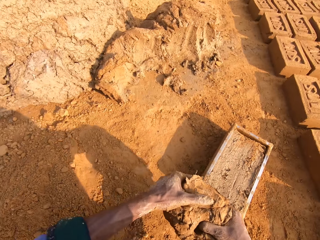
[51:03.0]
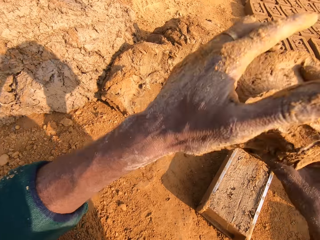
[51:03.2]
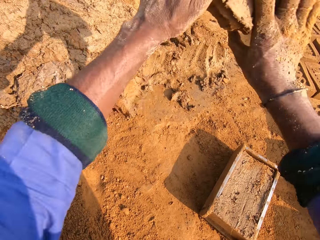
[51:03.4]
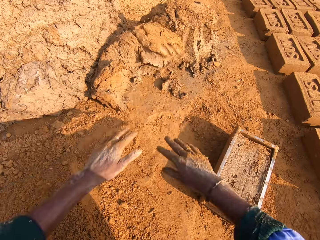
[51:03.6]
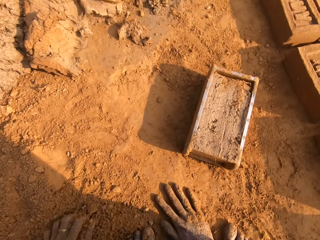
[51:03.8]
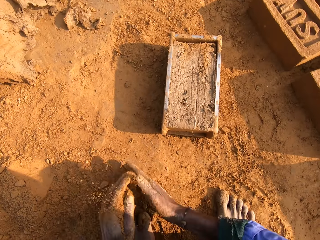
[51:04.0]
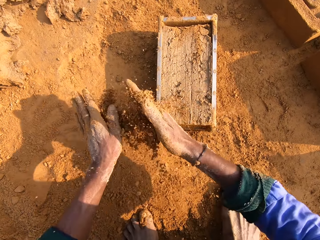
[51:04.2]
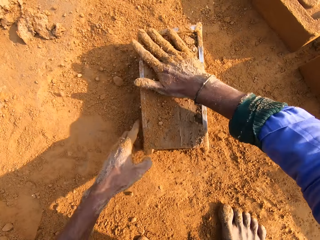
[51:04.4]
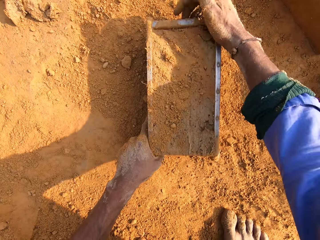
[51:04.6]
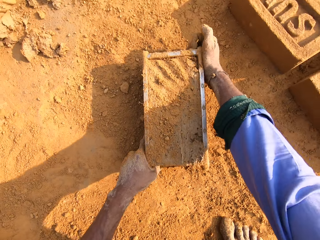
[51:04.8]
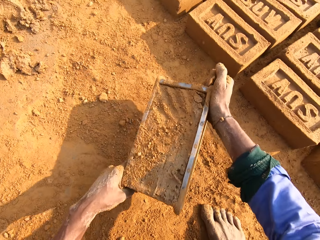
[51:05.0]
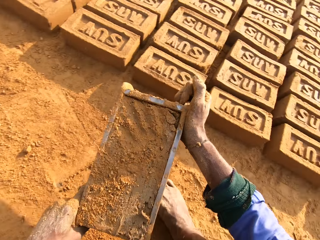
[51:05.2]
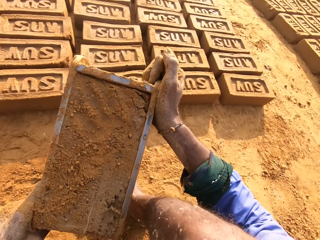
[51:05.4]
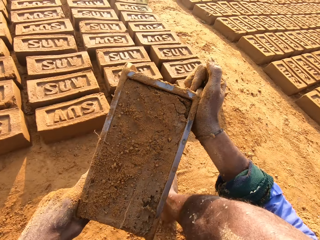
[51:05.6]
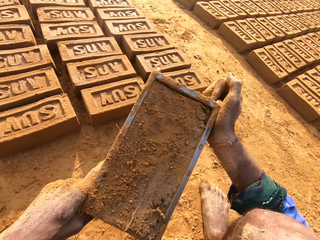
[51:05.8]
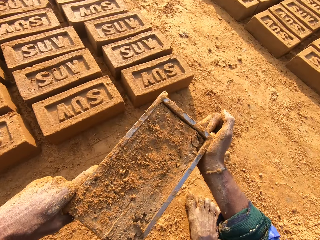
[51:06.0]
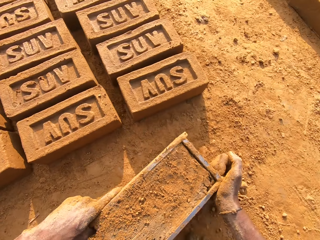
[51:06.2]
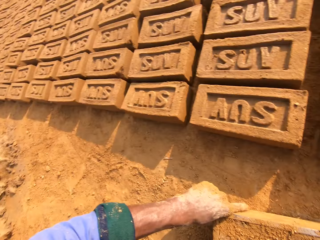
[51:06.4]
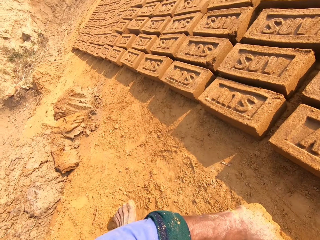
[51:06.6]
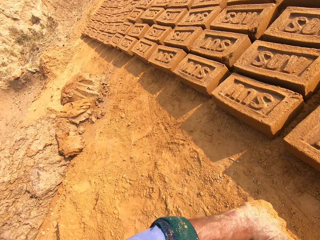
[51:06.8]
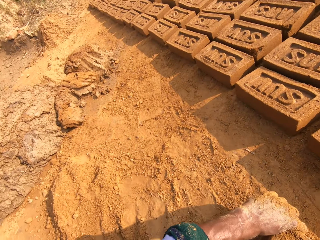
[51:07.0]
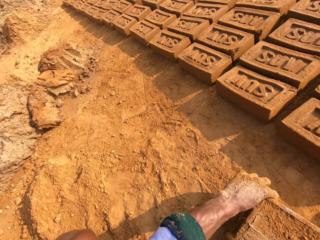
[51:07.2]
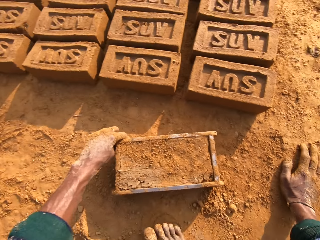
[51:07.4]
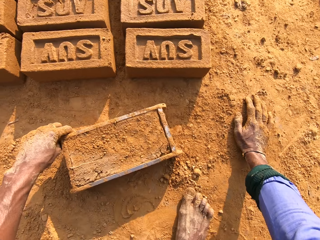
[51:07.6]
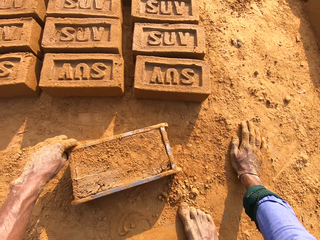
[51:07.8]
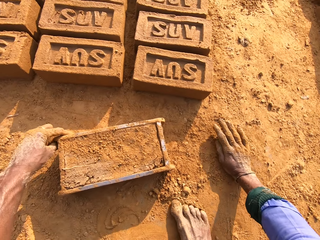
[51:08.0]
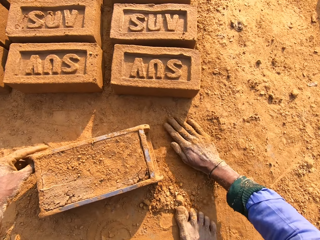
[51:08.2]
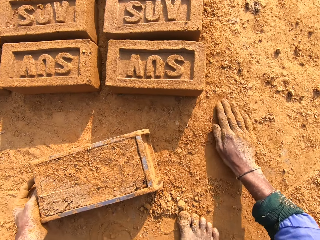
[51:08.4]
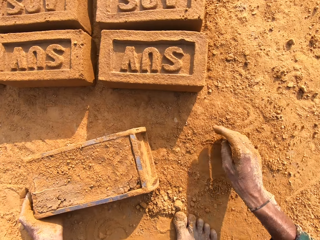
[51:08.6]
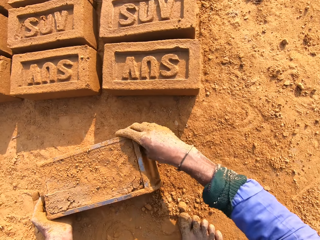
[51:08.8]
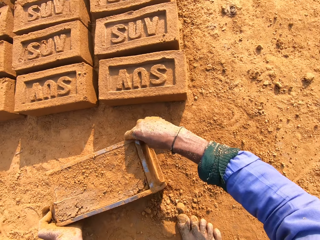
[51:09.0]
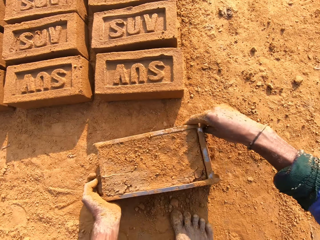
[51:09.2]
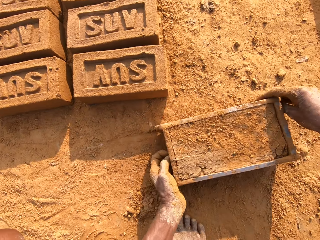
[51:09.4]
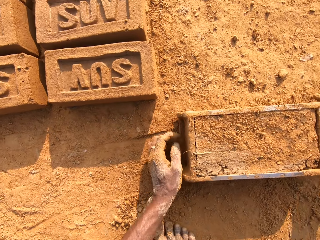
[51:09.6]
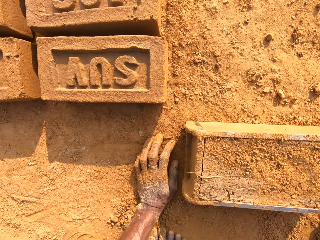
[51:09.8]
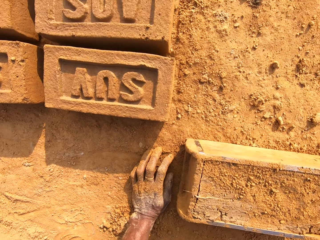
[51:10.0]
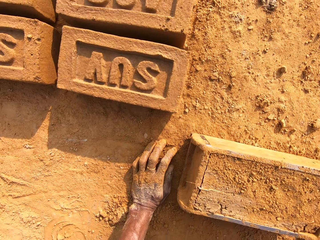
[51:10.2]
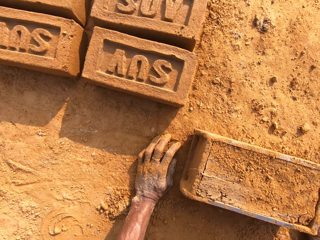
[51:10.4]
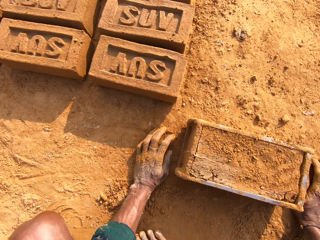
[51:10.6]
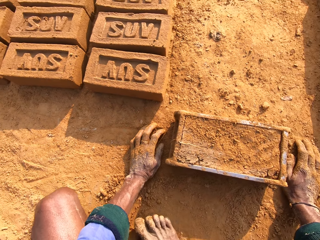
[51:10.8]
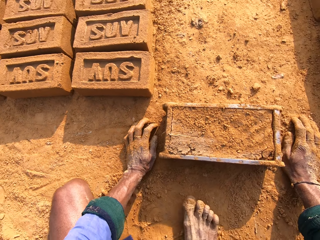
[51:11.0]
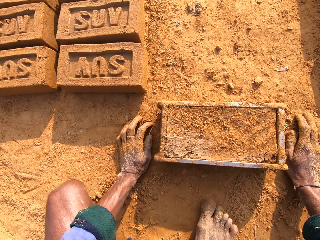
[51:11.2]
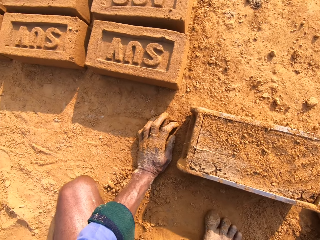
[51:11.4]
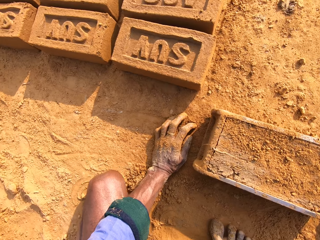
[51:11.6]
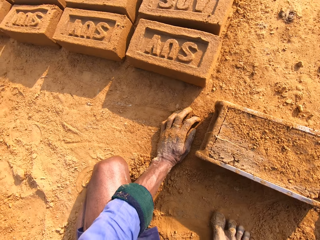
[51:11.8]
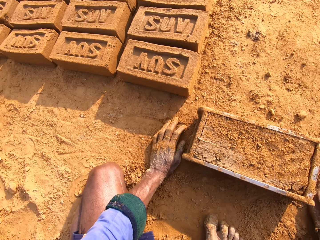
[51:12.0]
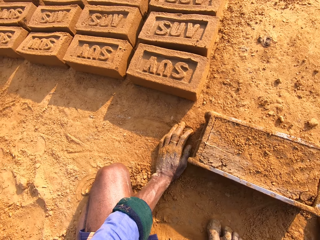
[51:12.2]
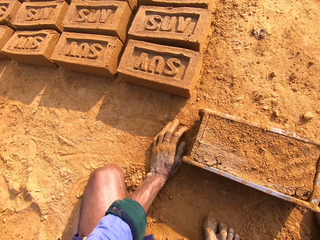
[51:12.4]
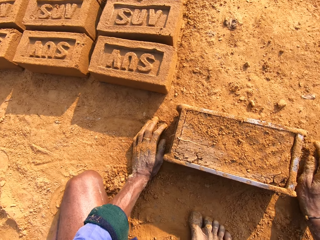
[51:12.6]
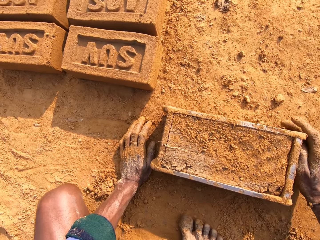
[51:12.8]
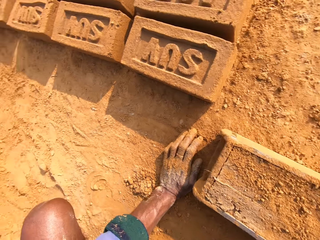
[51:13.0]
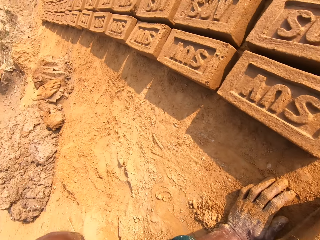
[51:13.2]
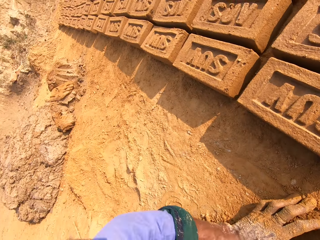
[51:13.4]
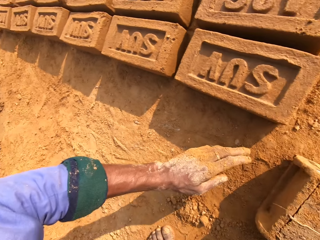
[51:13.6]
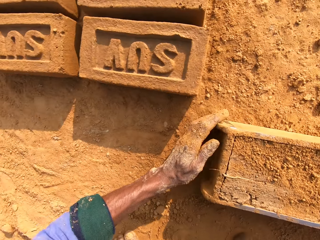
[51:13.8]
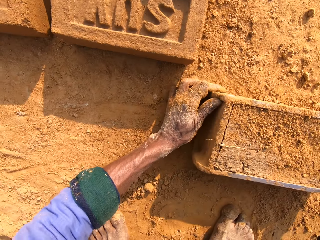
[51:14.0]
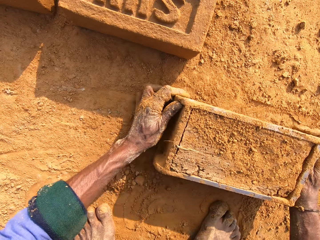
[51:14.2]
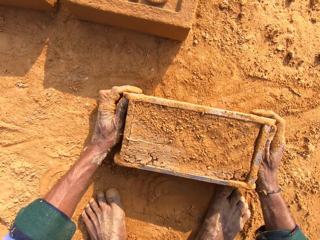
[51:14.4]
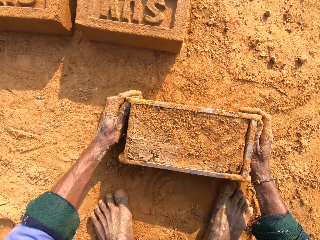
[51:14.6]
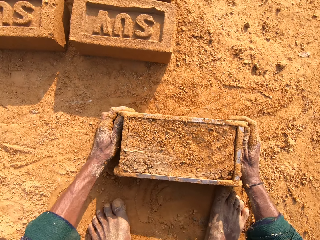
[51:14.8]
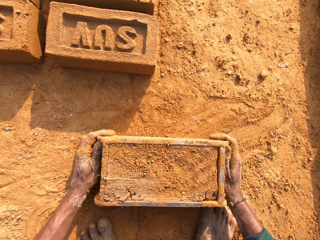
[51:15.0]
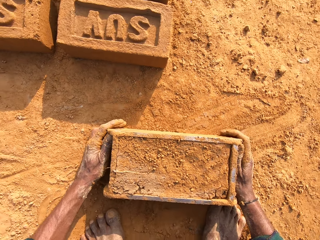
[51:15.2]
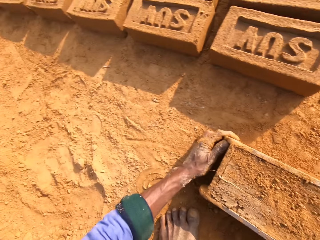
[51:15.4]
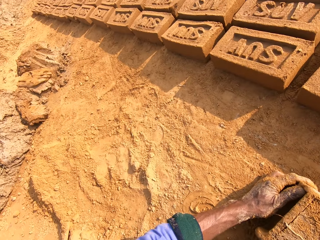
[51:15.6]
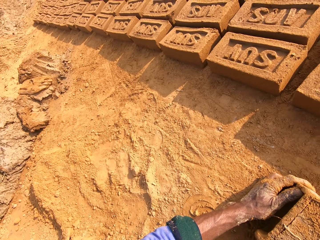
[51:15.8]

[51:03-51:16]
The camera wearer picks up the mud. They drop the clay on the heap. They collect soil. They put the soil on the clay. They pick up the brick mold with mud. They put the brick mold on the ground. They spread the soil with the hand. They pull the brick mold. They push the brick mold with mud. They look around.

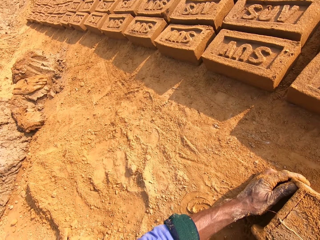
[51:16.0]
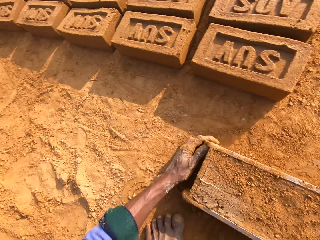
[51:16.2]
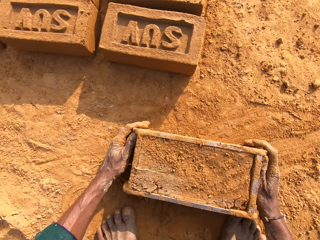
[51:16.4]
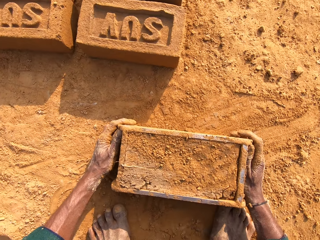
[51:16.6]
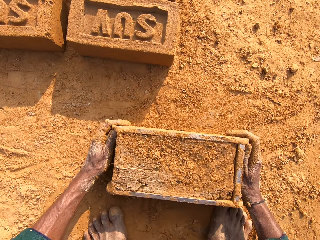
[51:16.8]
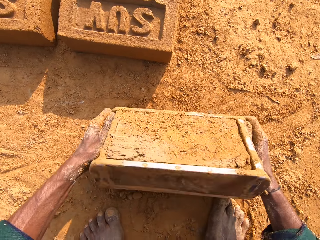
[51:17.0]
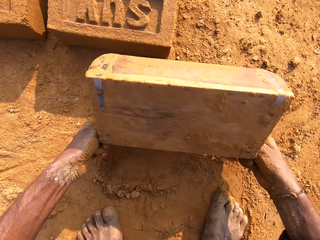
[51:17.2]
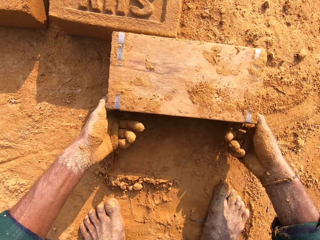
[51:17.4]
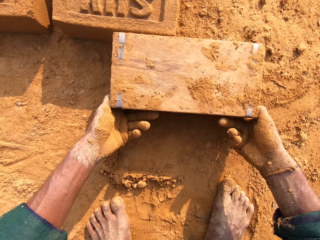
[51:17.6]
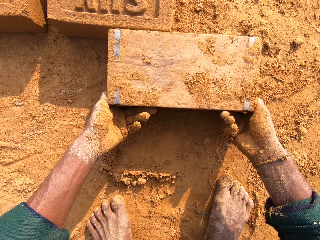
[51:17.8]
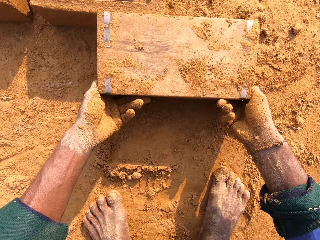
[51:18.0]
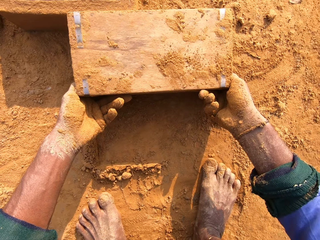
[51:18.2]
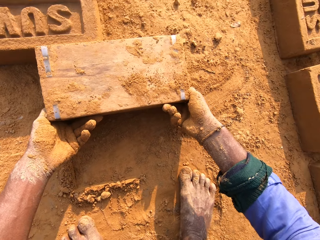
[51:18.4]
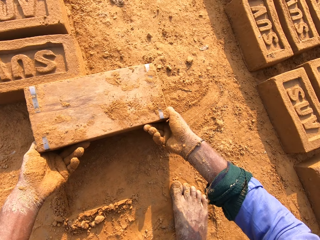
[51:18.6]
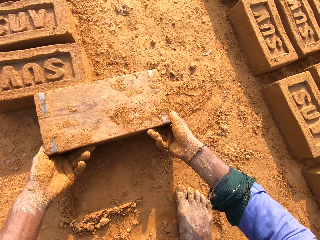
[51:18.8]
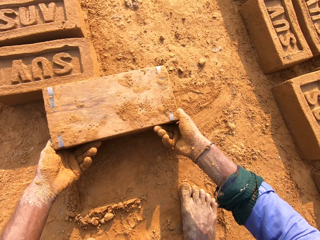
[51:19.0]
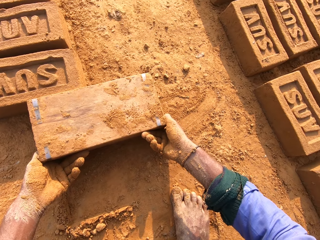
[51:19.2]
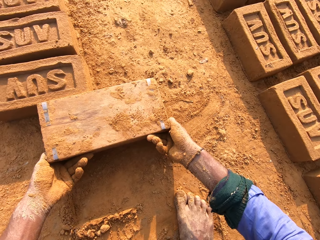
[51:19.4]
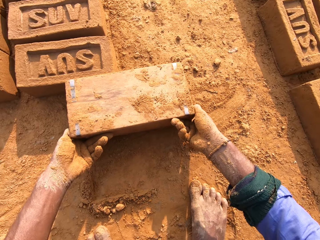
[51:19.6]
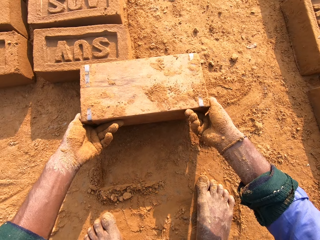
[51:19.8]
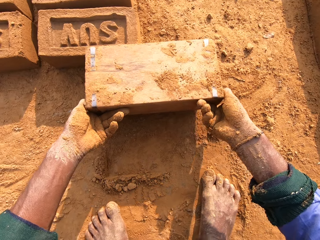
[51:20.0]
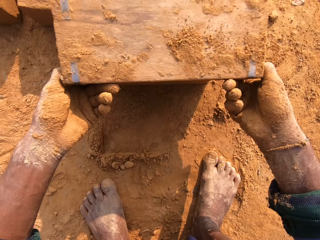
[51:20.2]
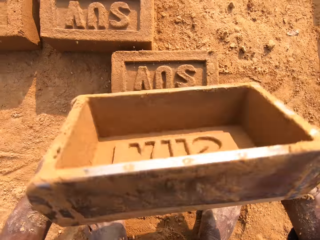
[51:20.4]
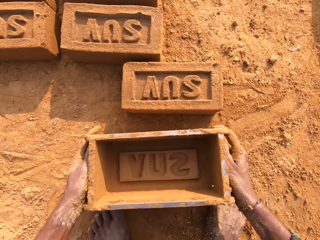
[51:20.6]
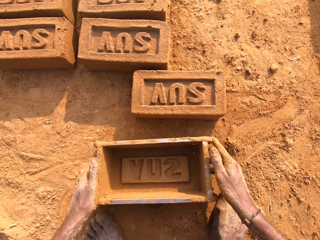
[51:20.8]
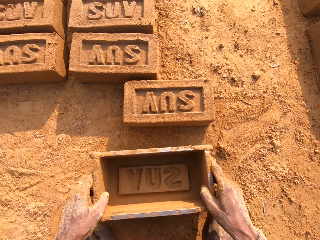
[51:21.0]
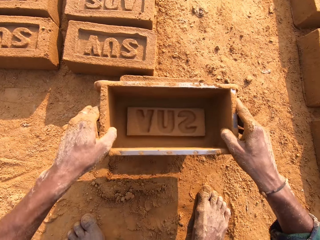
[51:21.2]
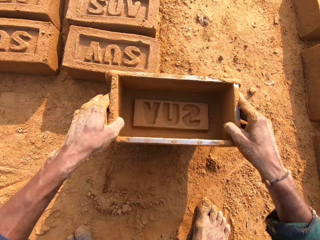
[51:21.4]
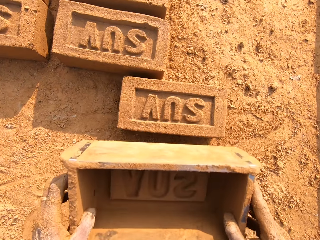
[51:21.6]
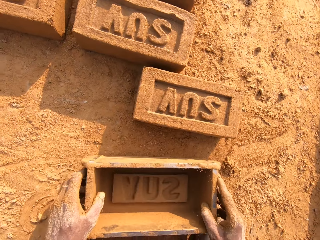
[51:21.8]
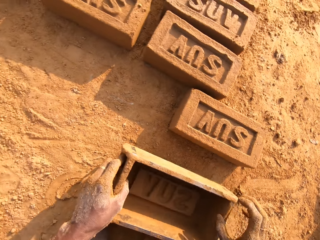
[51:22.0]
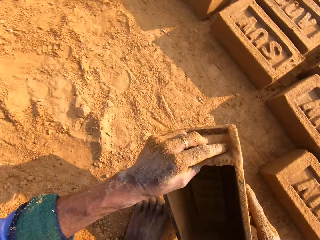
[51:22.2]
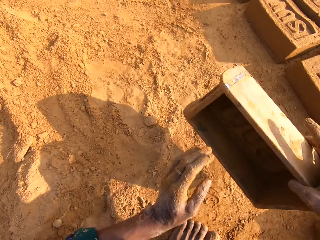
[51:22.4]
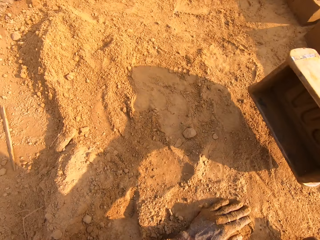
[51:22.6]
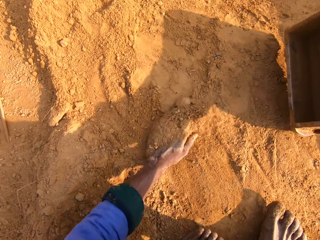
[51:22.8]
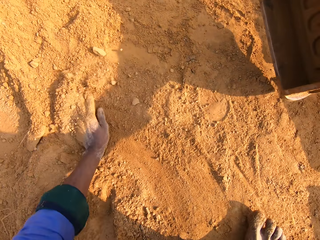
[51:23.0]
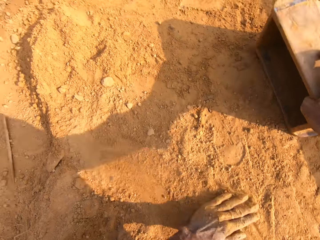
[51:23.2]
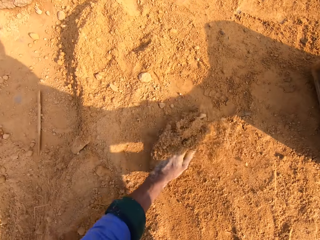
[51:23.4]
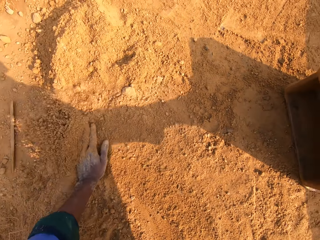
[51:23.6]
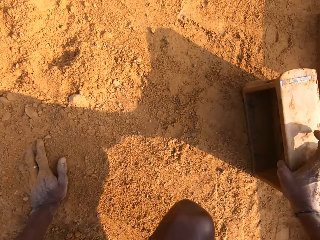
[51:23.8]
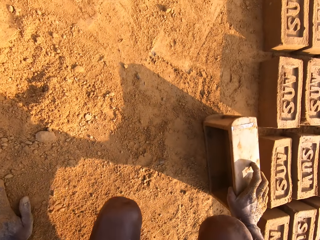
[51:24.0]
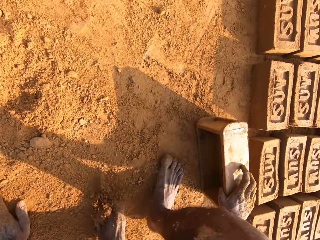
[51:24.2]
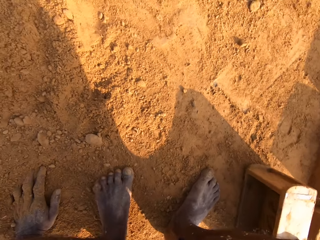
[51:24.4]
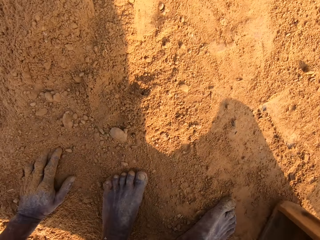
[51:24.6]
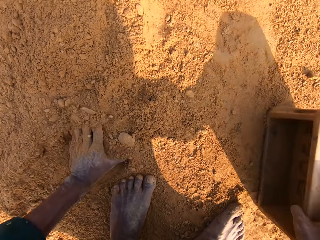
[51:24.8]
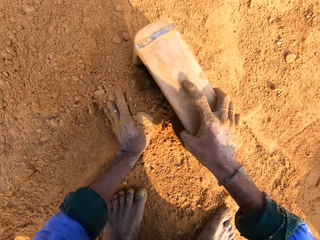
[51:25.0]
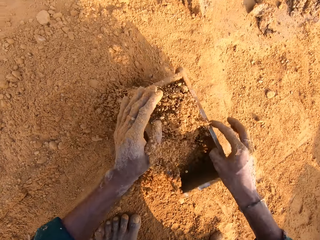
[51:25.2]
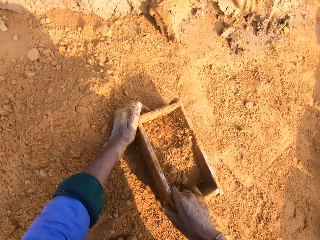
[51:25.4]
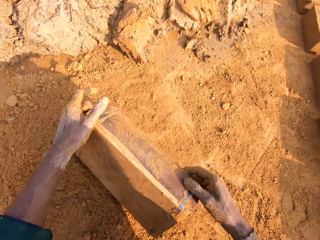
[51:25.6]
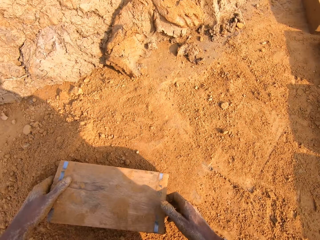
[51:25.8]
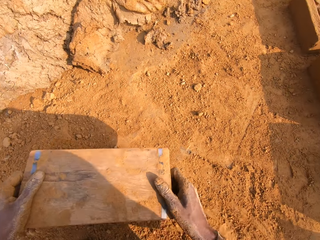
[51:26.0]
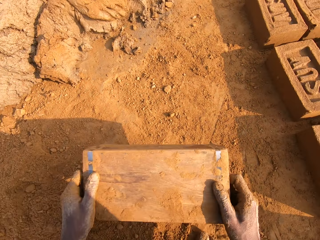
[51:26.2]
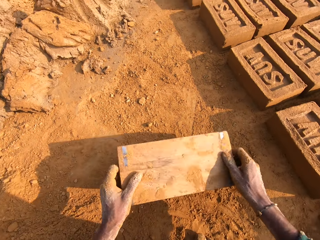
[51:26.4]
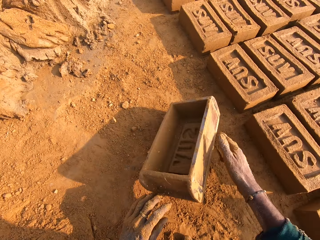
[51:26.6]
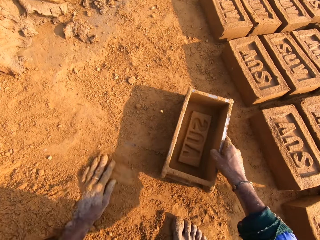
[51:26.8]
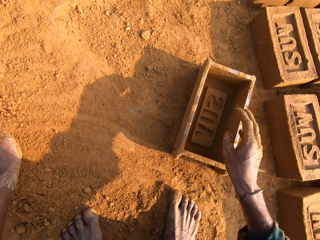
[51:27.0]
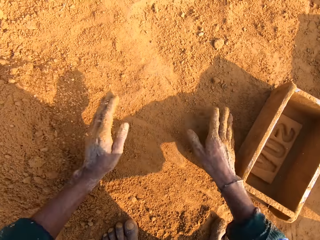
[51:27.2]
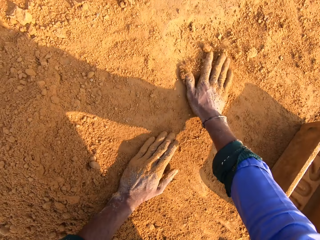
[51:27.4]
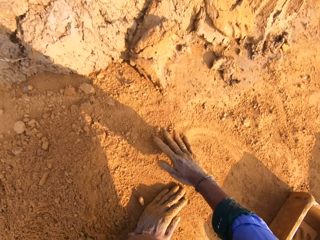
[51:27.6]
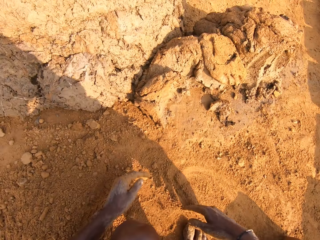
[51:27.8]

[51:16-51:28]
The camera wearer flips the brick mold. They remove the brick clay from the brick mold. They put the brick mold on the ground. They collect soil and touch the soil. They put the soil in the brick mold. They pour the soil. They remove soil in the brick mold. They put the brick mold on the ground.
